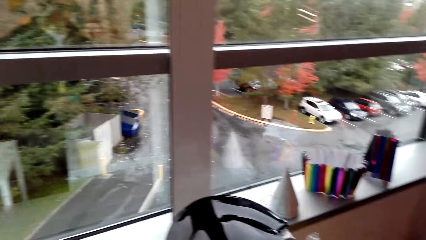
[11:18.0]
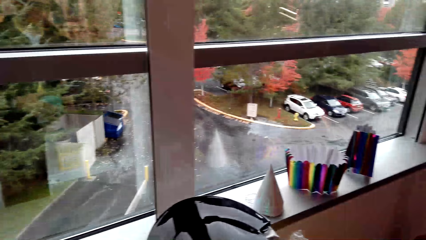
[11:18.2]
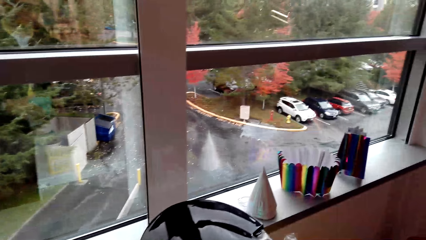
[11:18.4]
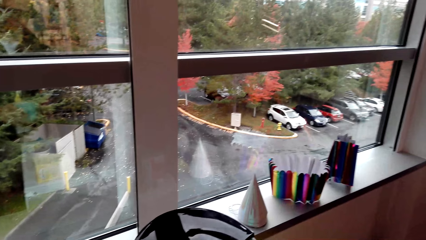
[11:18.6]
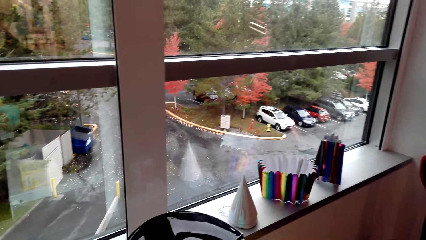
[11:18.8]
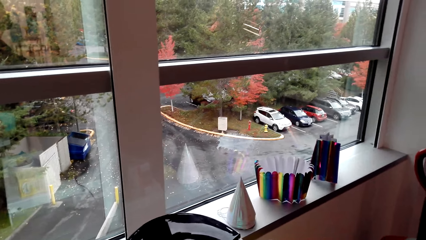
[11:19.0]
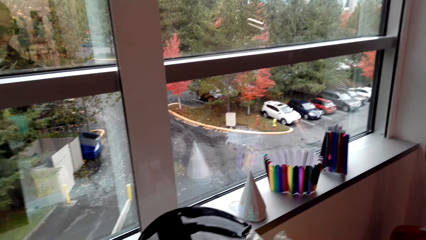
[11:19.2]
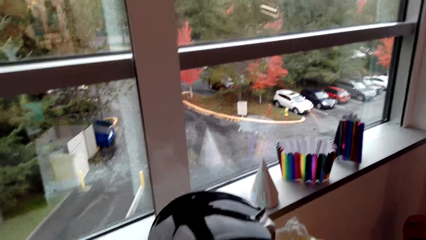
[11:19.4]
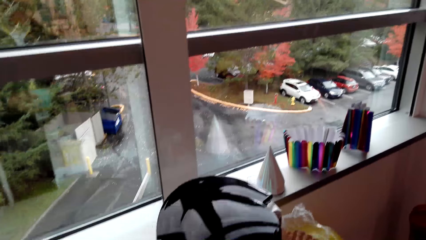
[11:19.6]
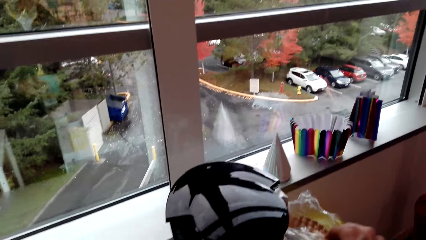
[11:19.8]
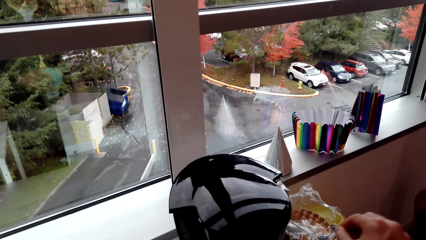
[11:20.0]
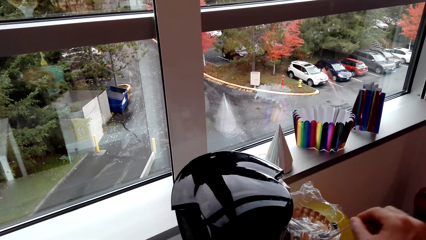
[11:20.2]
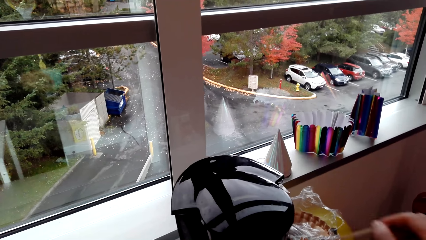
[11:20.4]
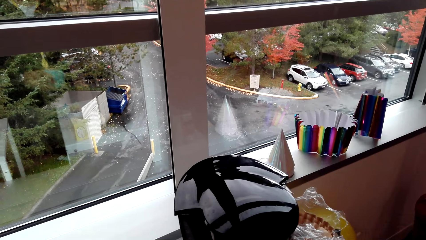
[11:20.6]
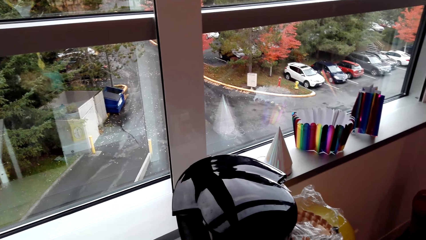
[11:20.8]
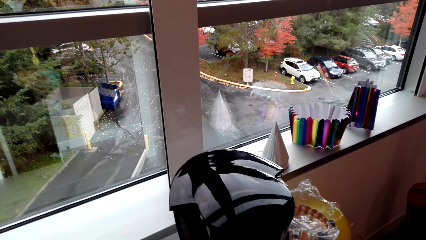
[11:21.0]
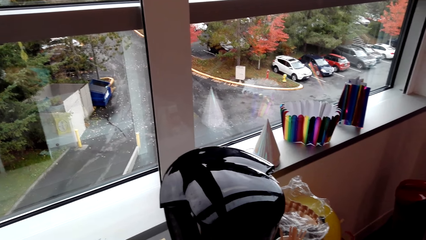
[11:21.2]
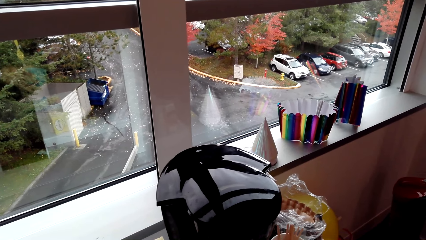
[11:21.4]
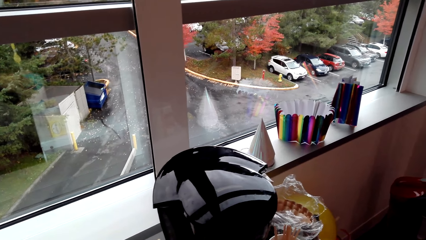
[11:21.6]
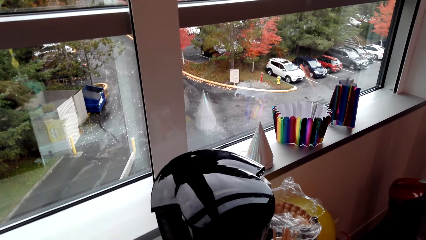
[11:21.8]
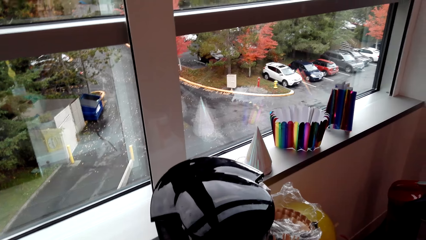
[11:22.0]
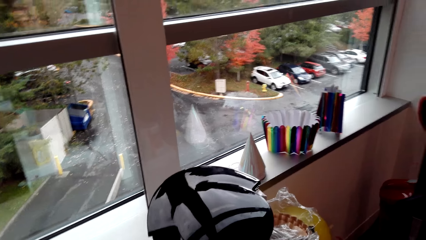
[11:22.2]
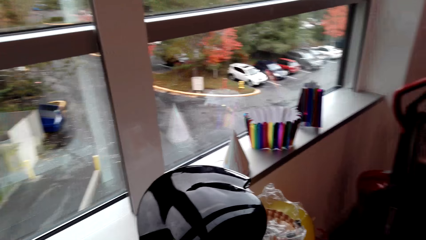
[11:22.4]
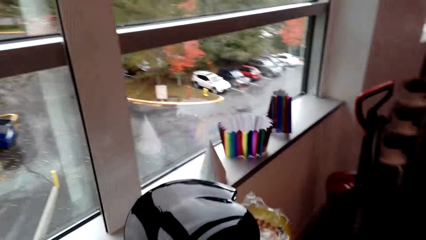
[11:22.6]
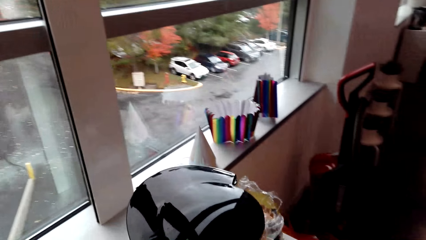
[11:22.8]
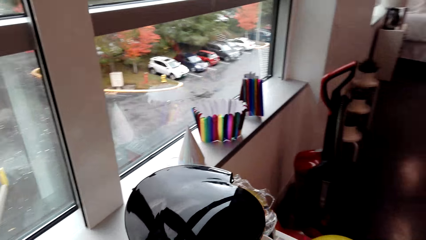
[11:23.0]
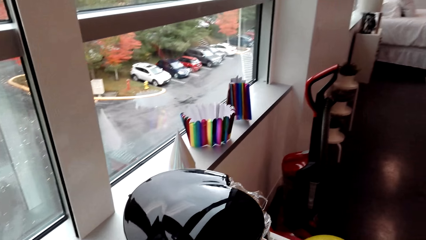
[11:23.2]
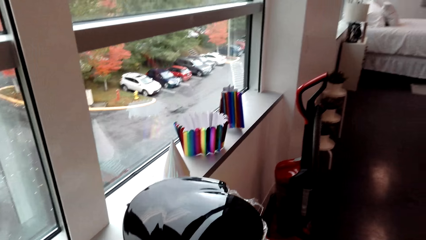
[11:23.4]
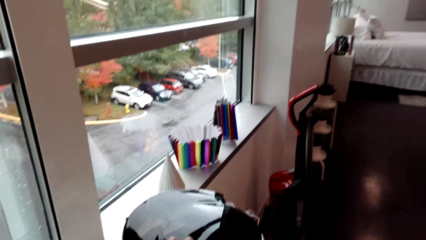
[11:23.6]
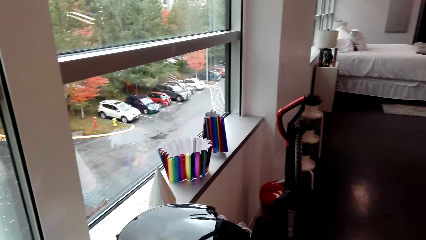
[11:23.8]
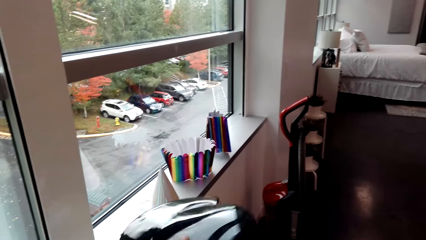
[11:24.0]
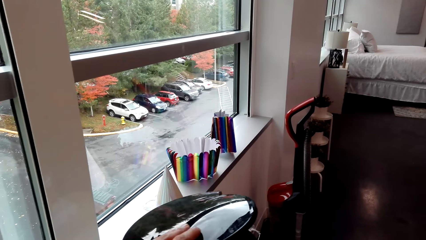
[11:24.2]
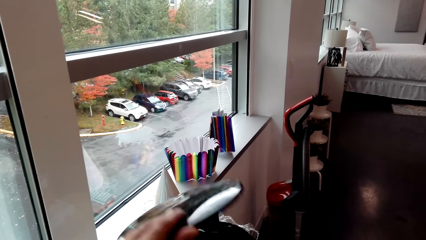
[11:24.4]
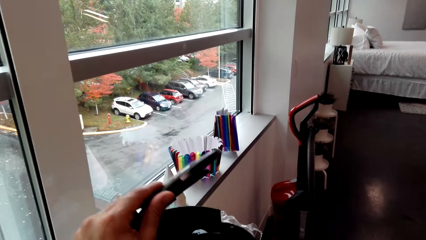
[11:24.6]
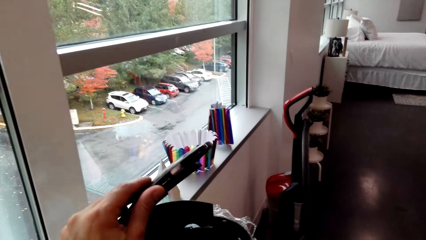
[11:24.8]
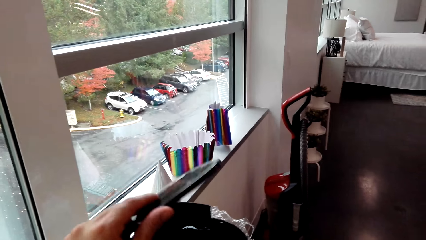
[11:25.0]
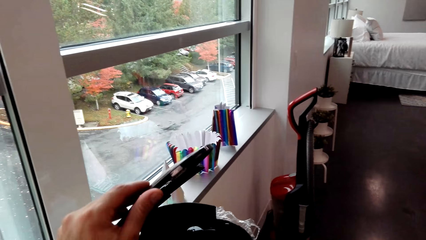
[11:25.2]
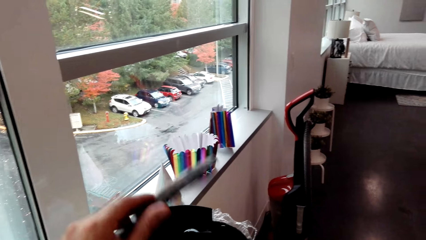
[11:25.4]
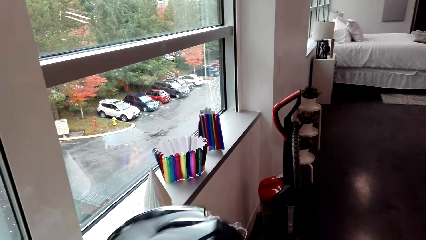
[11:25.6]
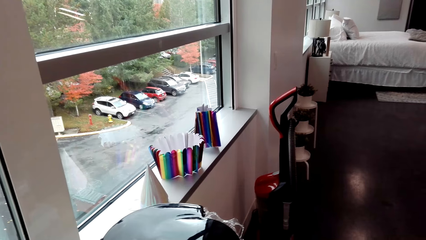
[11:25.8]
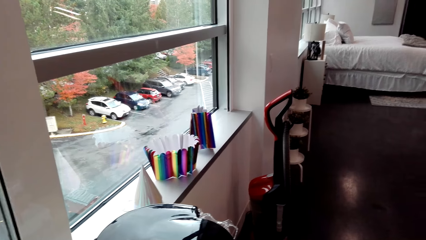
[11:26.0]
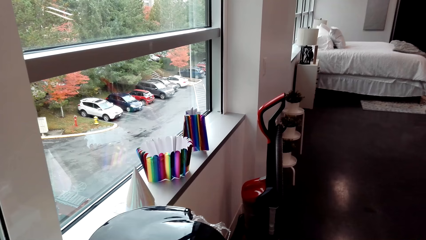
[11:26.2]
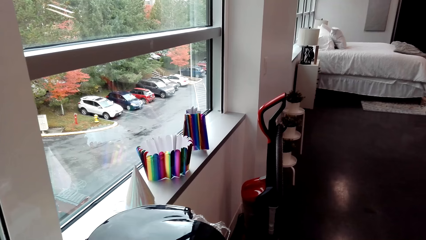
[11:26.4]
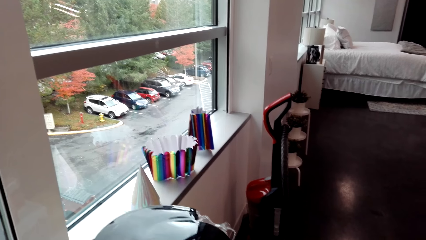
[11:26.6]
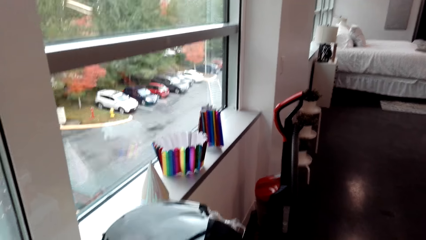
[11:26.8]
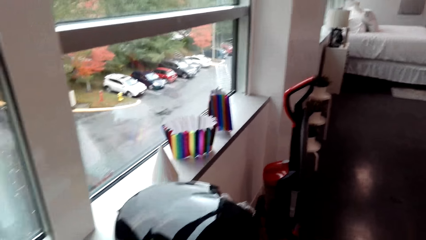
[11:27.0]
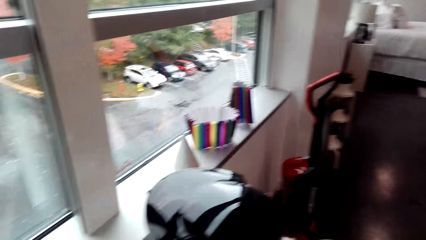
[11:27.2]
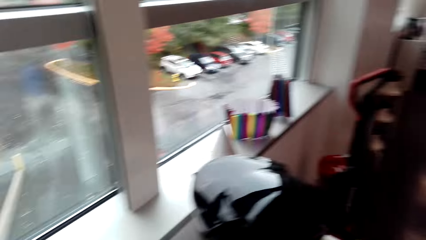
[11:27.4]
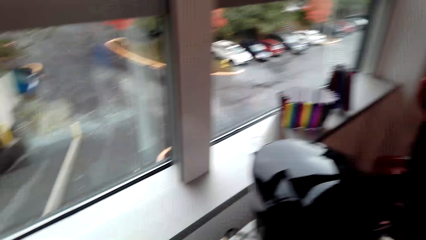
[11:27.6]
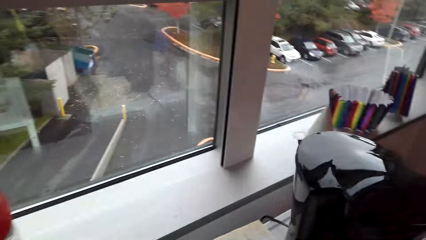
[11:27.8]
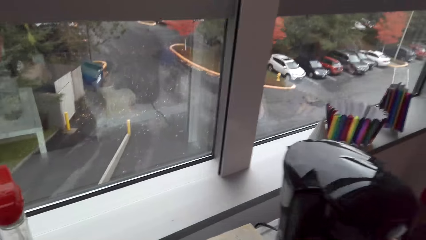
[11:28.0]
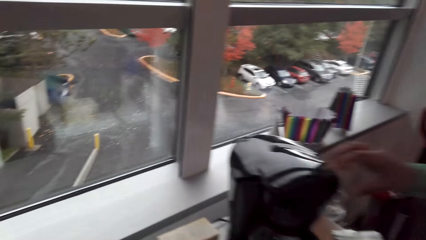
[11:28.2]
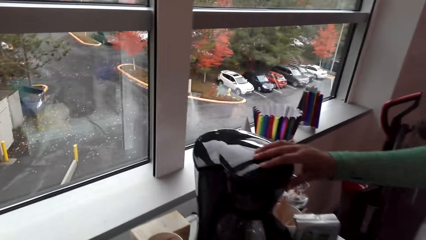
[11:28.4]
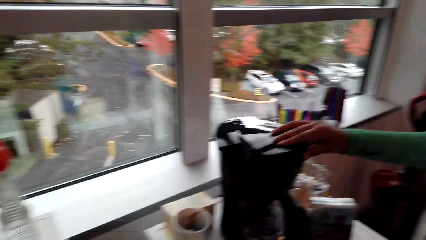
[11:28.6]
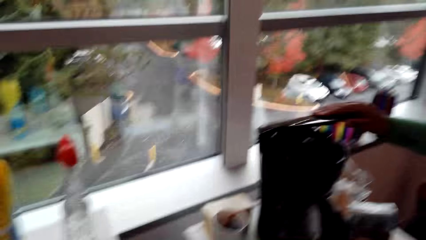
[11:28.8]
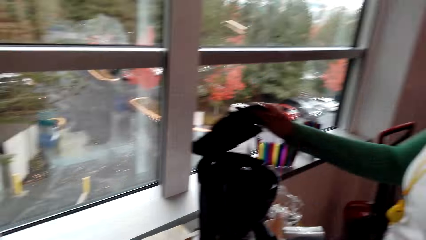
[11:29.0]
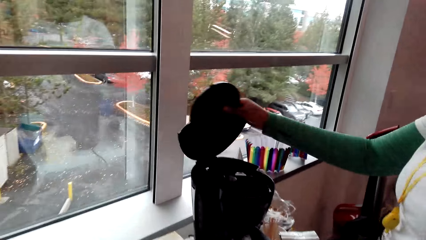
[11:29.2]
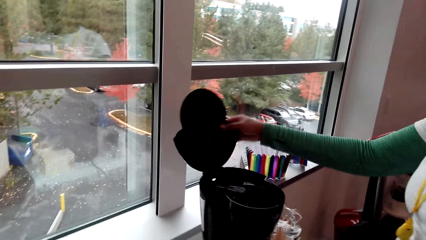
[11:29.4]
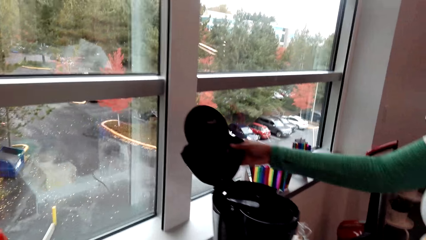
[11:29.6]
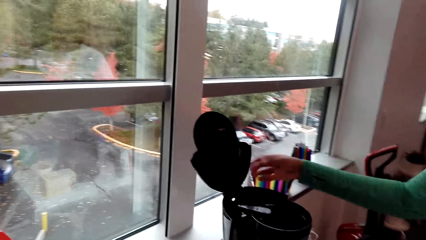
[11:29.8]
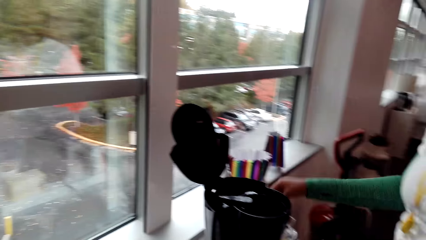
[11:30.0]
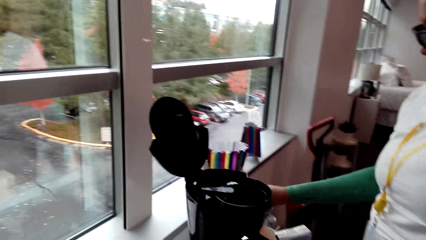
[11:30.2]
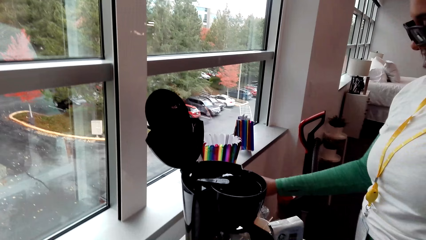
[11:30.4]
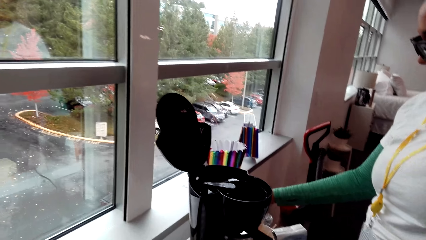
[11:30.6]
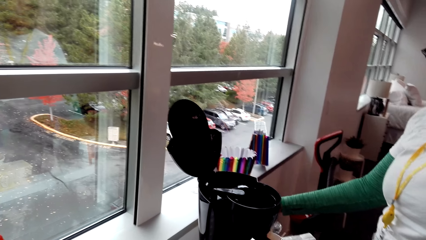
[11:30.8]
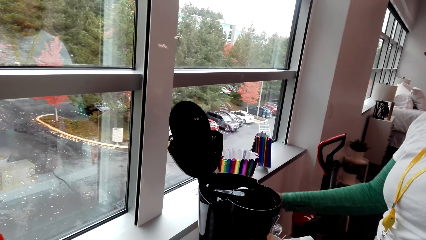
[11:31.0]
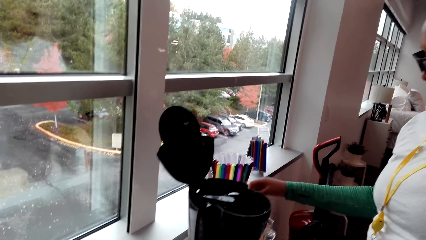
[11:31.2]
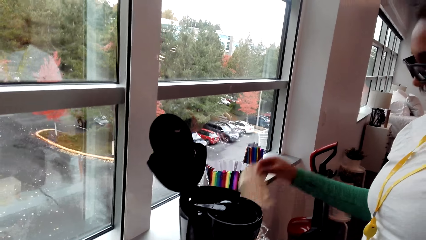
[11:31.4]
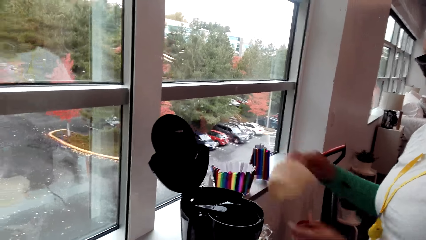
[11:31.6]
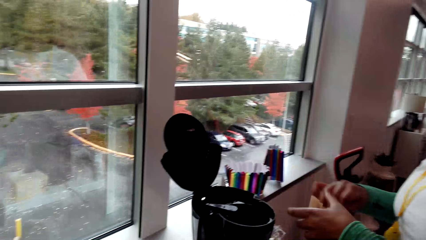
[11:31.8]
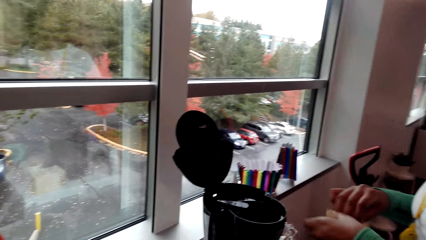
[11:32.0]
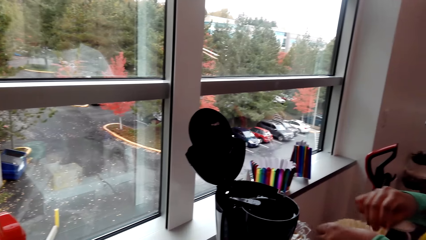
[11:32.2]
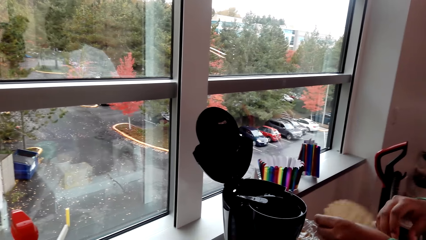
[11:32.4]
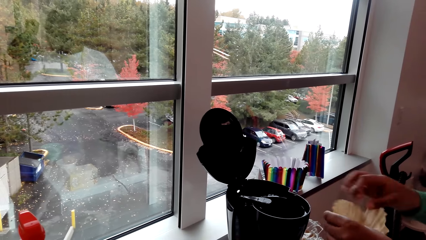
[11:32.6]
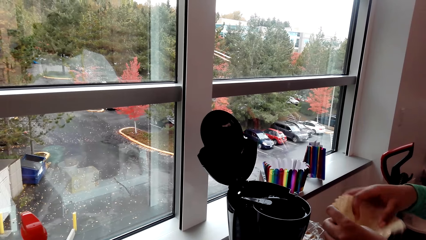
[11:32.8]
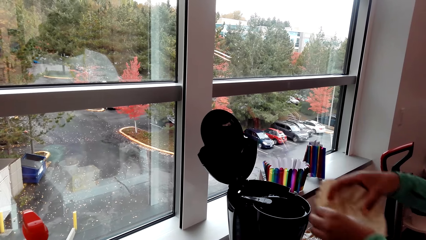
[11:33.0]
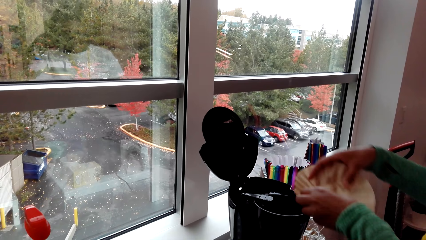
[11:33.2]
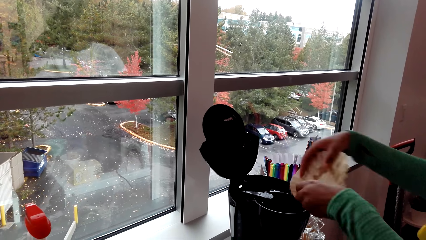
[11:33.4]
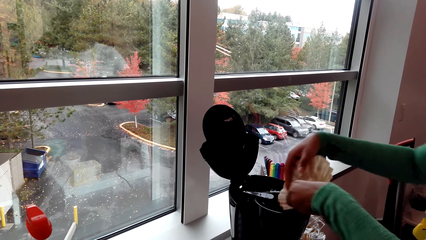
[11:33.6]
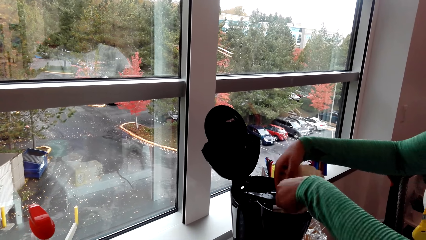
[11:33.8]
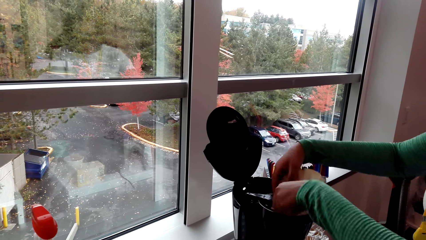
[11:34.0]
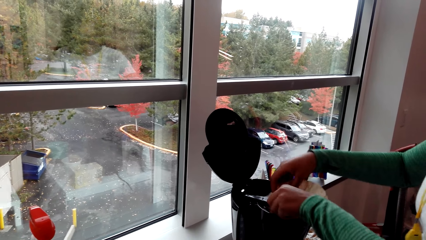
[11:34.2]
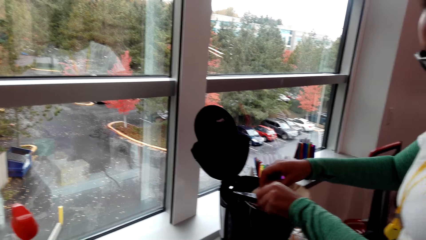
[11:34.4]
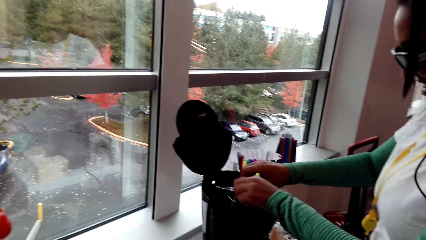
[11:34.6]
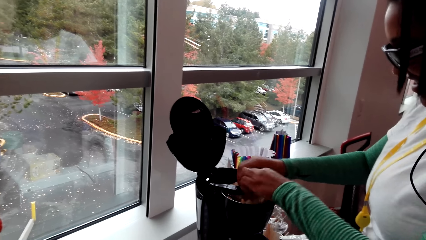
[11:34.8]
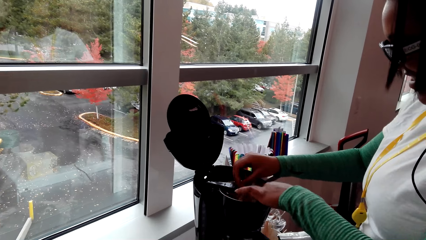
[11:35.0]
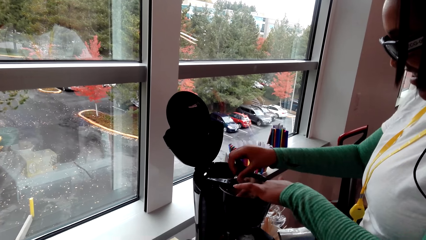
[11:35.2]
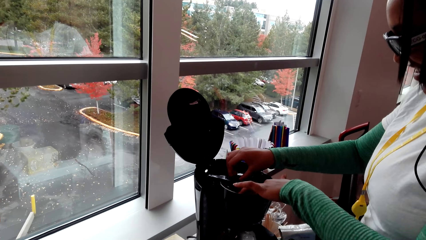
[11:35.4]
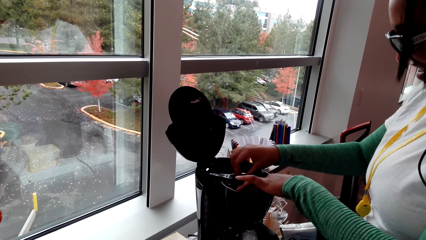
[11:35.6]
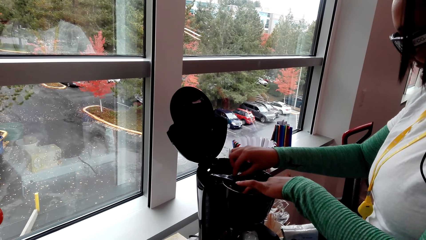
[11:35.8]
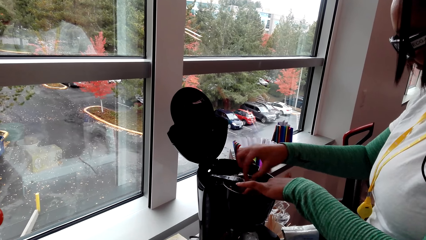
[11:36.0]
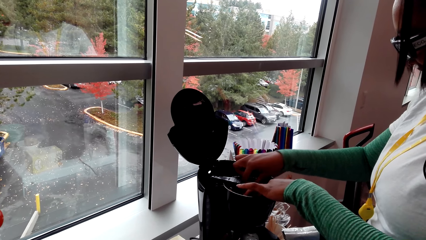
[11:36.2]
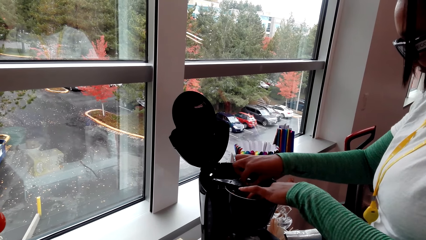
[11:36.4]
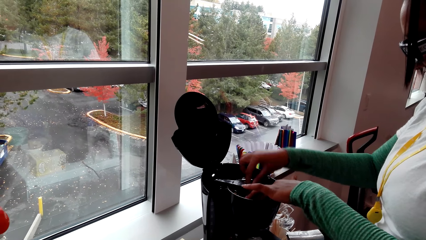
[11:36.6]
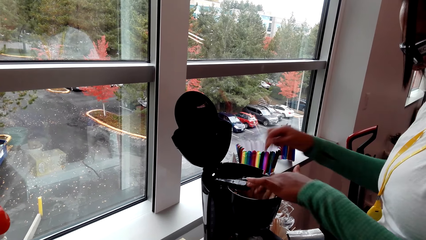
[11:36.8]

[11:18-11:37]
The camera wearer opens the coffee maker machine. They close the coffee maker machine. They turn around the room. A woman opens the coffee maker machine. The camera wearer picks something. They put something in the coffee maker machine. The woman picks a coffee filter. The woman puts the coffee filter in the coffee maker machine.
